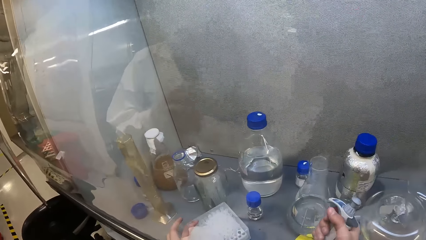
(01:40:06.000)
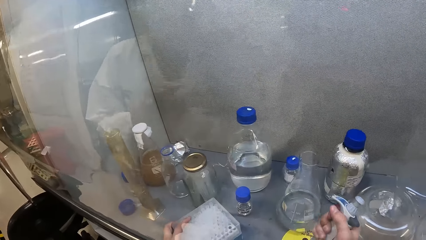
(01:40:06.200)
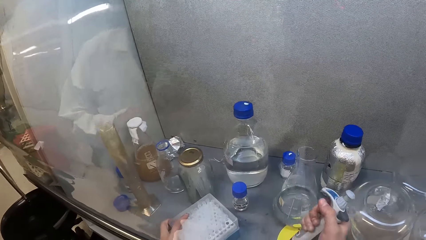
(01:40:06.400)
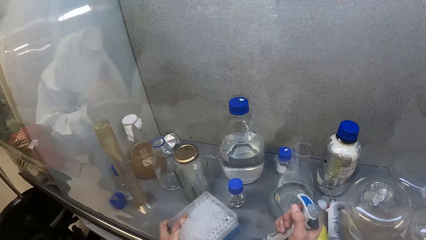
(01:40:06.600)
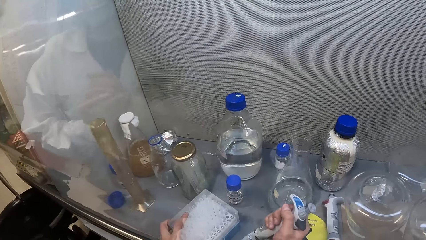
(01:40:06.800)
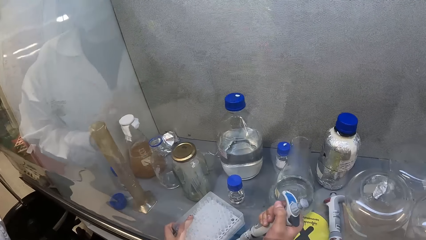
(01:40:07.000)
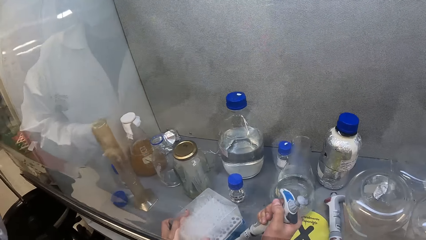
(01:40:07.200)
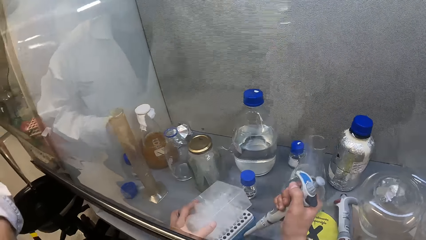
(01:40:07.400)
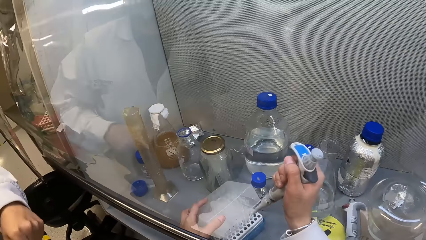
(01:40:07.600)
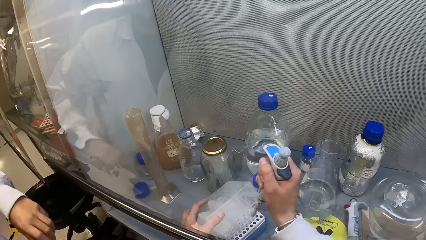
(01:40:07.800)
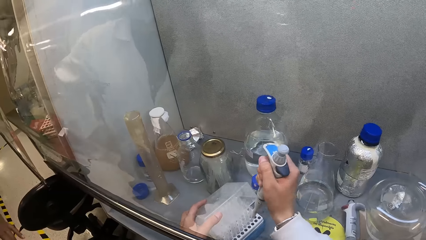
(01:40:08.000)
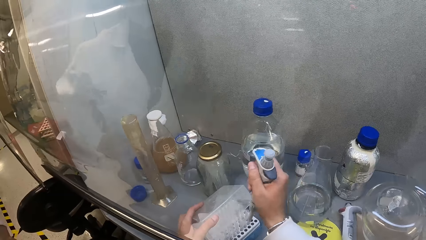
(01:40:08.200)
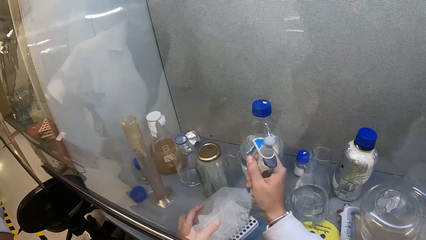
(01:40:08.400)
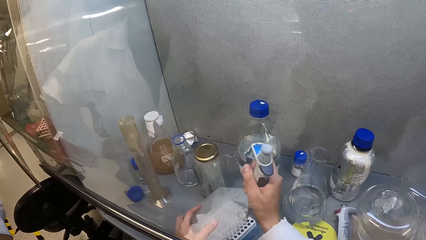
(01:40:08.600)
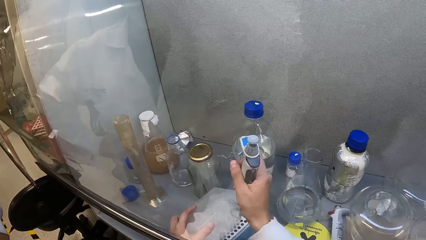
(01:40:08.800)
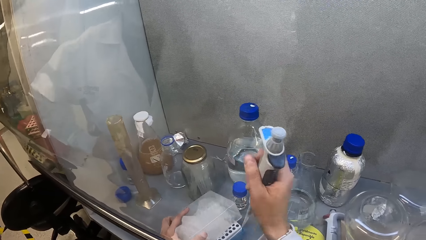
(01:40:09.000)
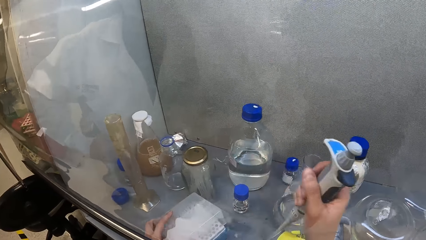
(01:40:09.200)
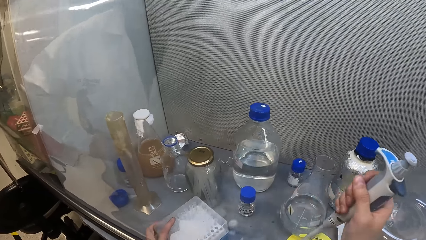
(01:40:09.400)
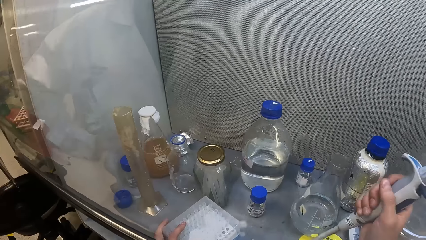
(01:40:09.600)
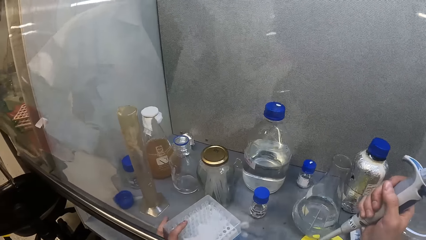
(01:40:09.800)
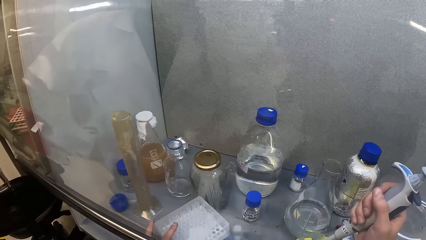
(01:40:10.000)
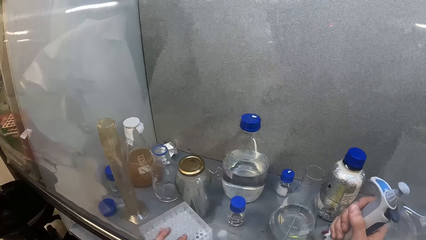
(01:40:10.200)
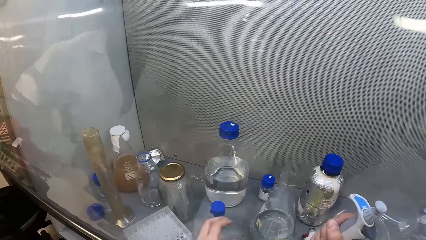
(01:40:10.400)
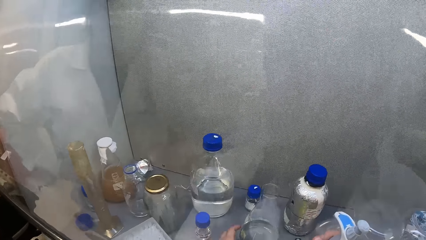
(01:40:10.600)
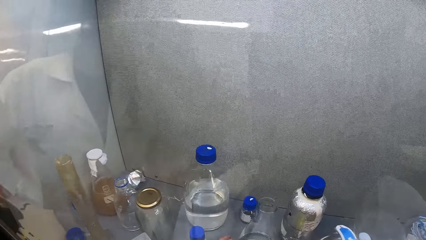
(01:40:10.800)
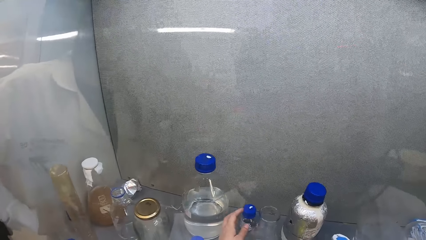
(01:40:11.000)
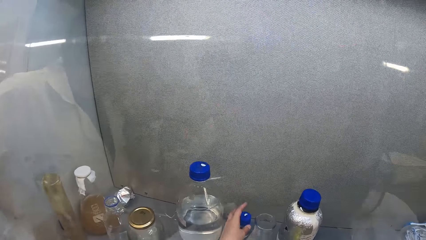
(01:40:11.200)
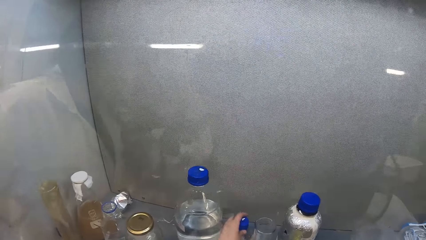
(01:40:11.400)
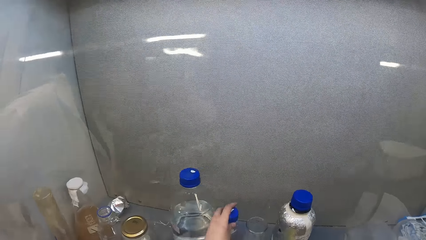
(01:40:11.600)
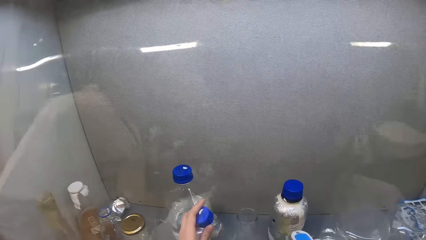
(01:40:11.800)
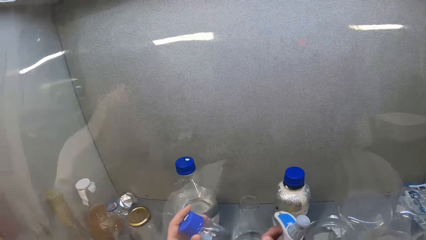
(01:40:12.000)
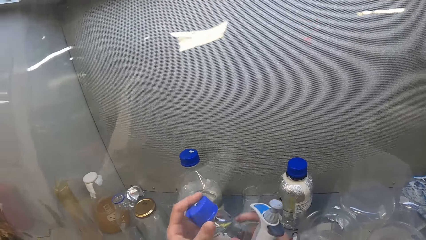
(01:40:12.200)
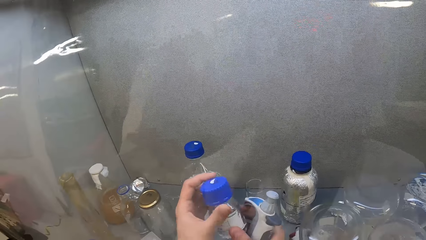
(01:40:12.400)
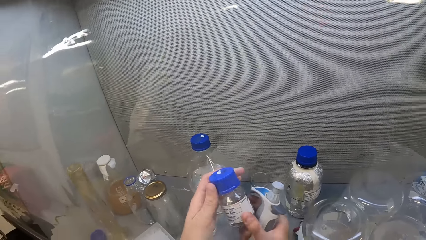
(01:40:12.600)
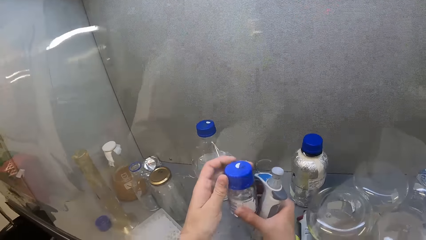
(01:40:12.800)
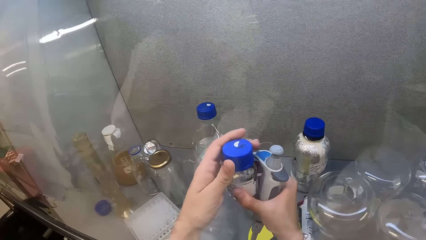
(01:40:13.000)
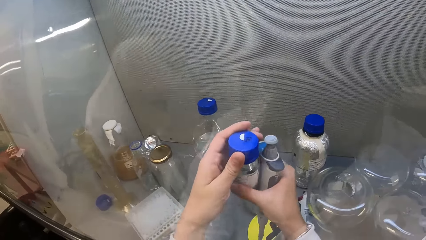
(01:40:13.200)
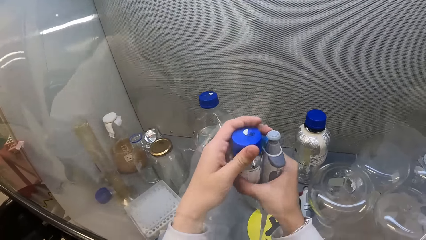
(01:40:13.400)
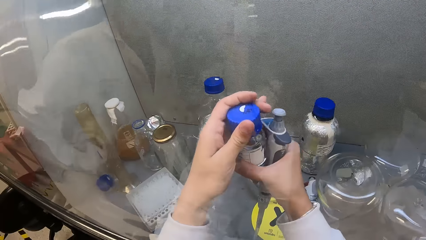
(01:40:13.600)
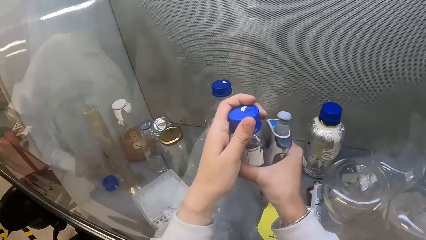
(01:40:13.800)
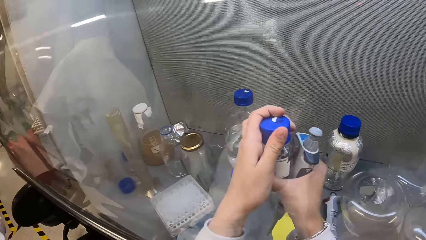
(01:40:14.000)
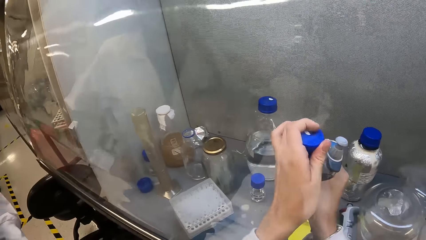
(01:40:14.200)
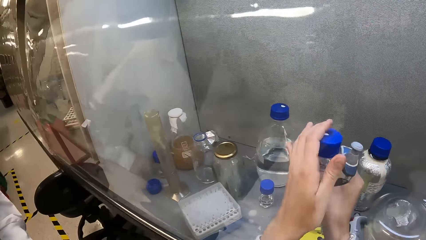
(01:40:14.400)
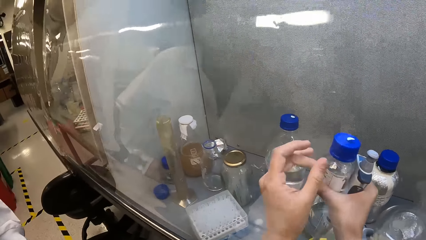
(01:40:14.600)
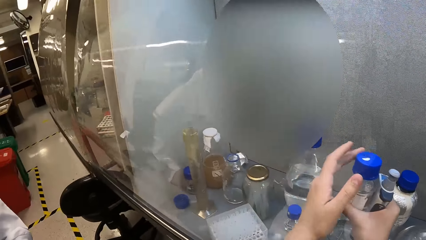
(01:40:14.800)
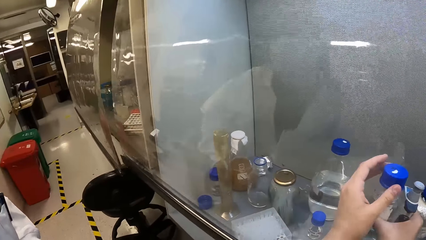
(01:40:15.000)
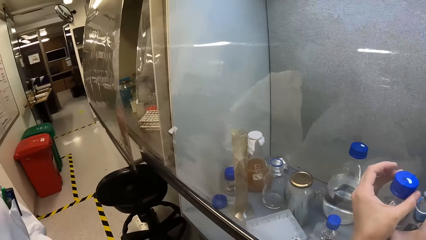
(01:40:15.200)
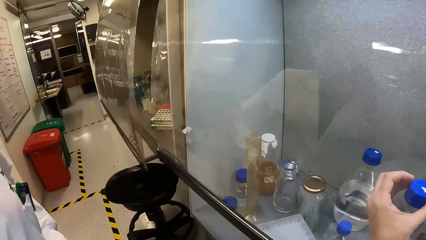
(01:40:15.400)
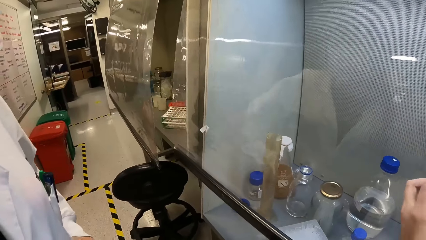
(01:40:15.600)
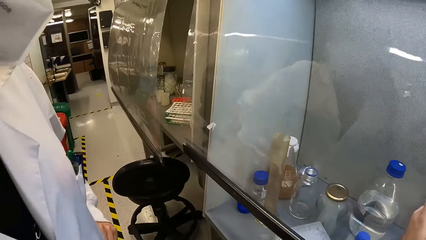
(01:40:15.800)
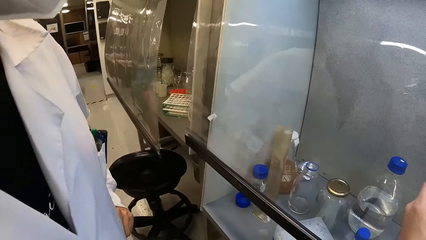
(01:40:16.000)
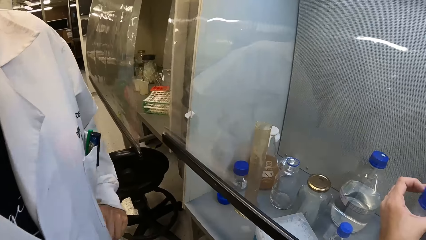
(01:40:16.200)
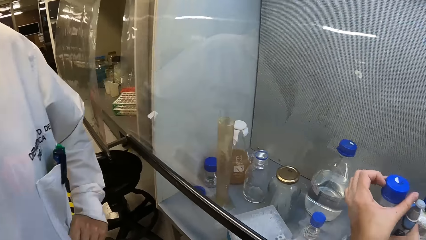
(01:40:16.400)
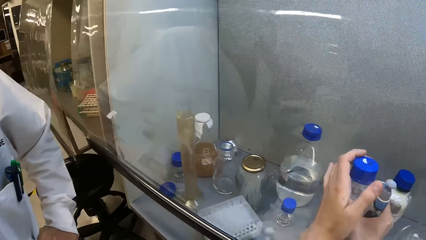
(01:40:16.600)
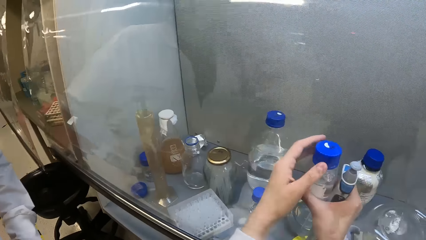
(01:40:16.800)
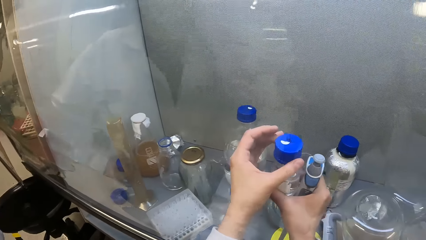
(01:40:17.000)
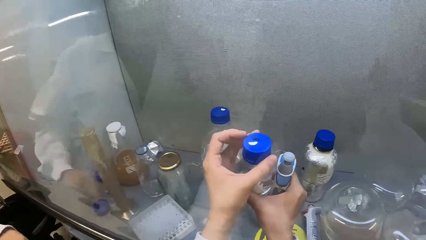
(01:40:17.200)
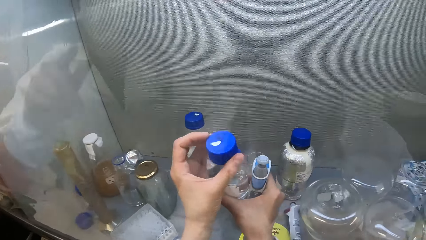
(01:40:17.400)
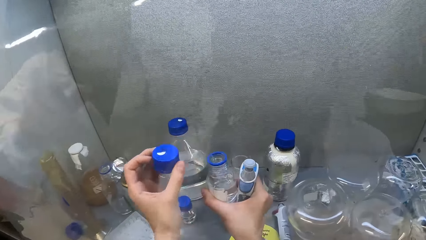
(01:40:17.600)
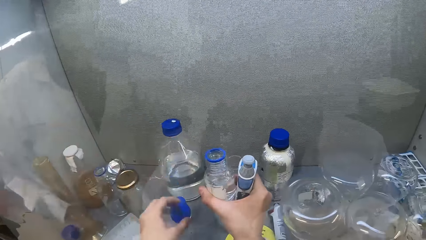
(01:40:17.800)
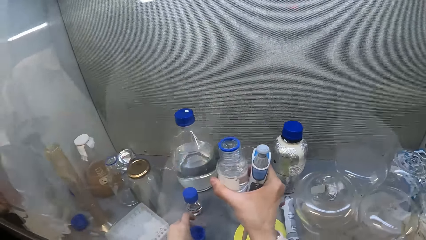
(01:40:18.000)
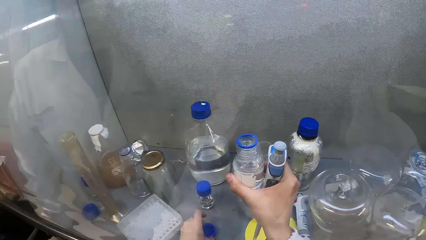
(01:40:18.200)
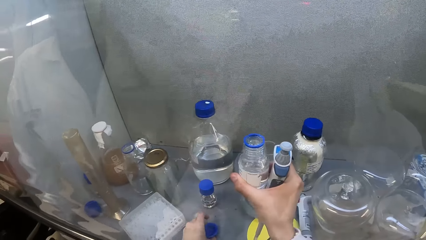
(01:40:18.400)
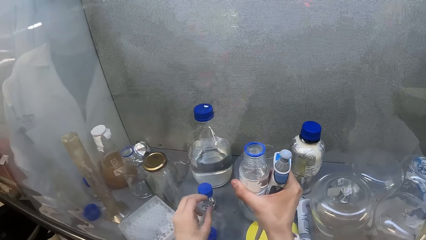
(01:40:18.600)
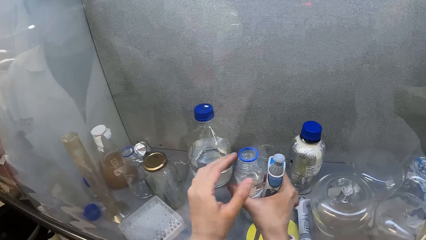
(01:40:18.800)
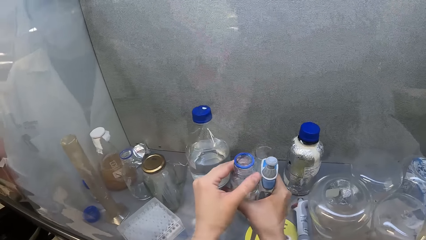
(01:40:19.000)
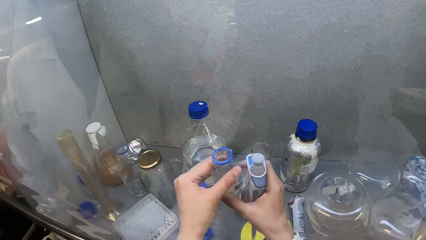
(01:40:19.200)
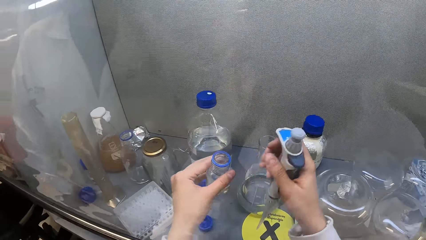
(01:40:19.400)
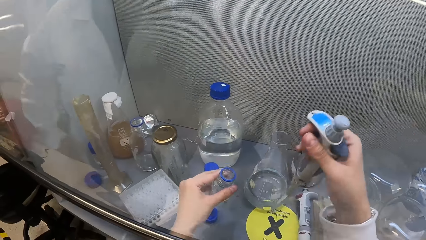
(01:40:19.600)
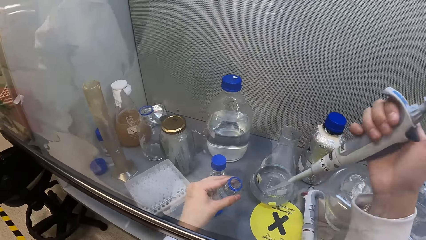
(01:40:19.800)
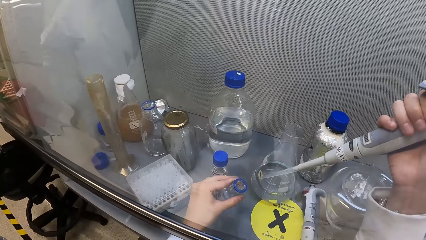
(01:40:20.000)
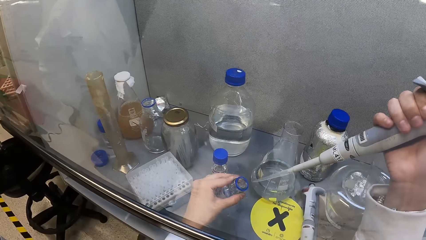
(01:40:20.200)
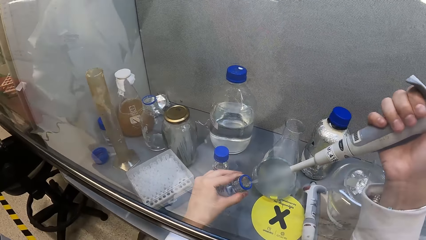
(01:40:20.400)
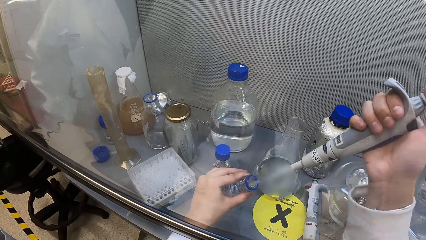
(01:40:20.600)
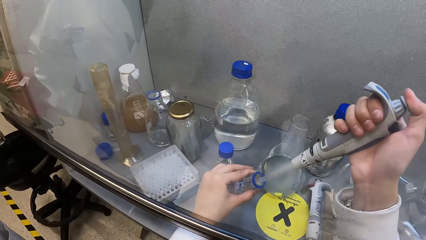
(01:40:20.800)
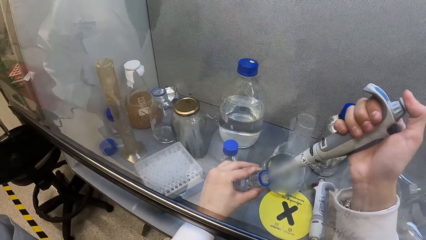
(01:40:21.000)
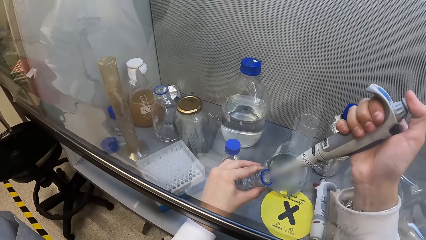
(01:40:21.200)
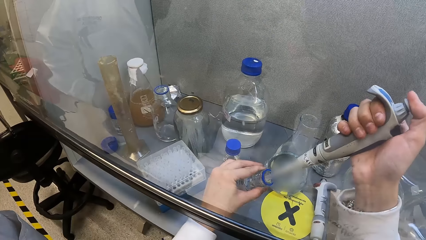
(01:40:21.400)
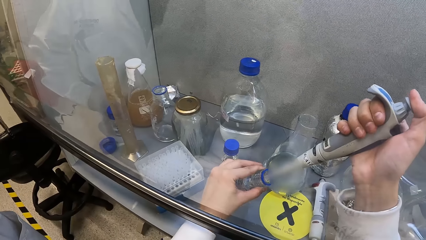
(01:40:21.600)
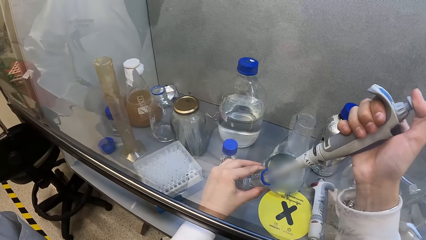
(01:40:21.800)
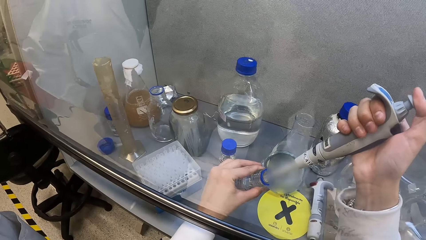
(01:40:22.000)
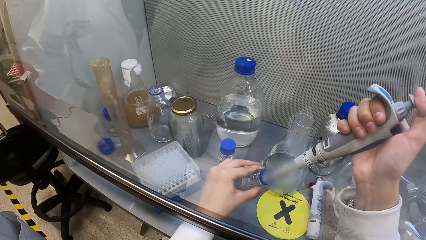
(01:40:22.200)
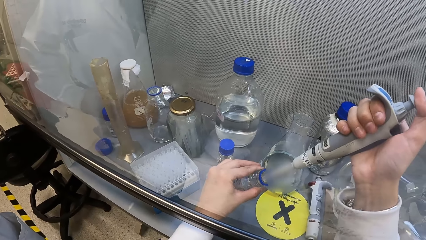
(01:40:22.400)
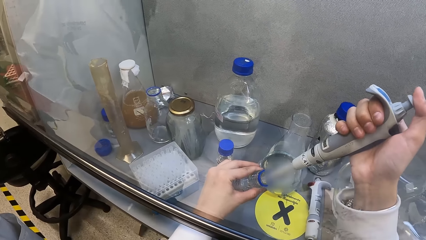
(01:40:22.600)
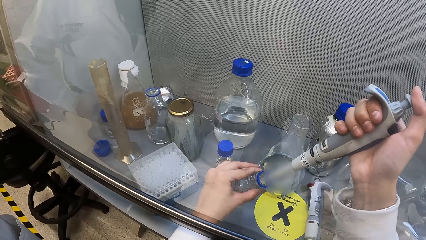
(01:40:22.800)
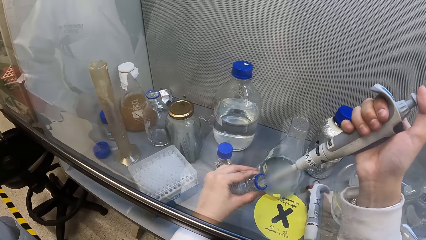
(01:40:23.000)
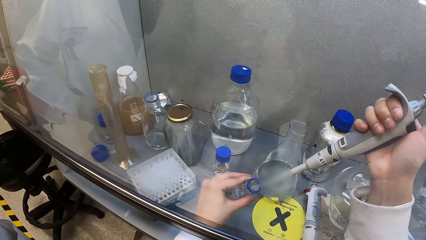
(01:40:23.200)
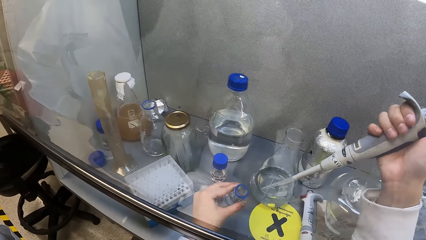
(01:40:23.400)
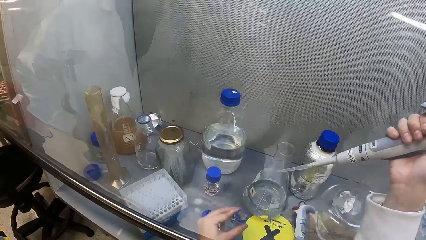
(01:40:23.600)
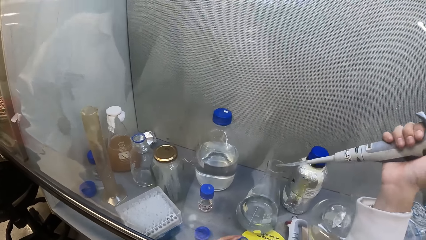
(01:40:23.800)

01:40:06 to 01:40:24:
The camera wearer moves the container. They dip the dropper in the container. They put a needle on the syringe. They lift the dropper from the container. They look around. They pick up the bottle. They open the bottle. They look around. They open the bottle. They place the lid on the table. They dip the dropper in the container. They suck liquid with the syringe.
